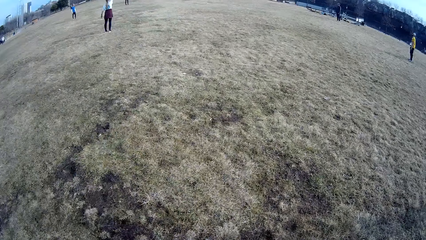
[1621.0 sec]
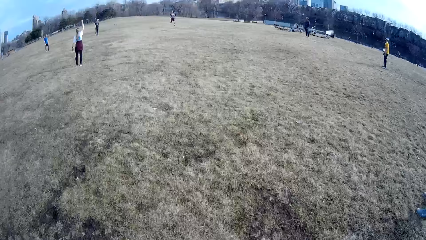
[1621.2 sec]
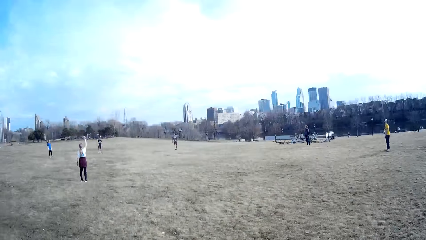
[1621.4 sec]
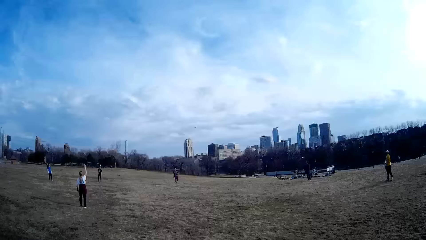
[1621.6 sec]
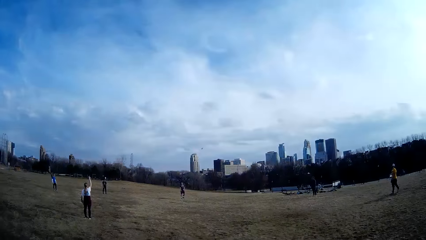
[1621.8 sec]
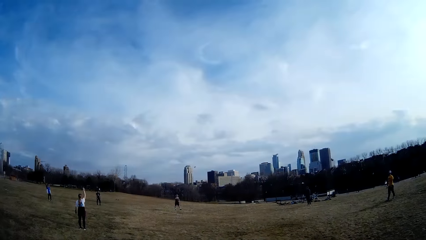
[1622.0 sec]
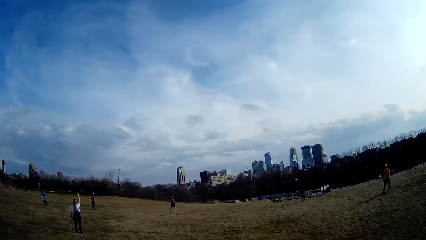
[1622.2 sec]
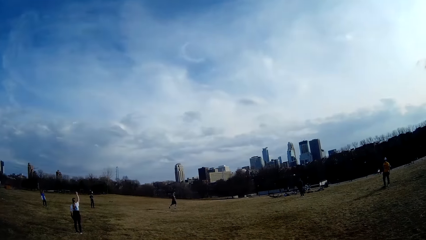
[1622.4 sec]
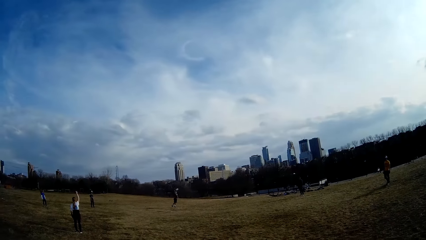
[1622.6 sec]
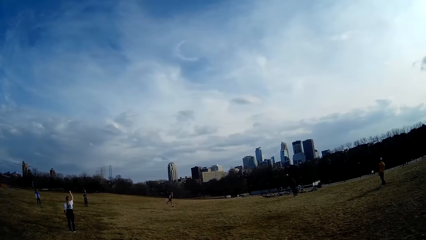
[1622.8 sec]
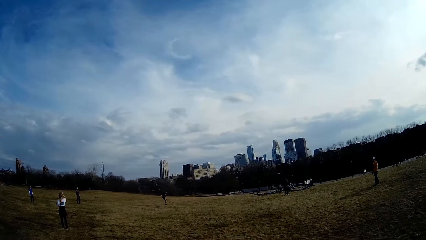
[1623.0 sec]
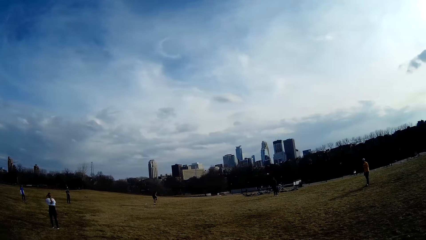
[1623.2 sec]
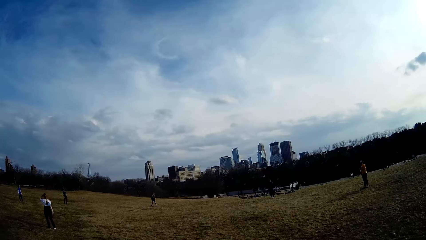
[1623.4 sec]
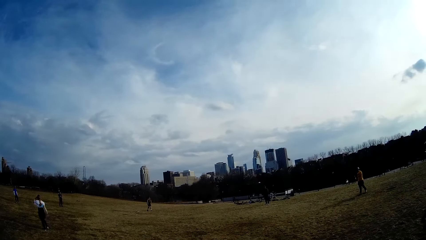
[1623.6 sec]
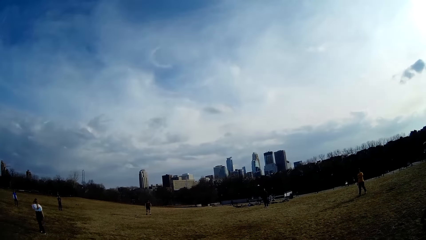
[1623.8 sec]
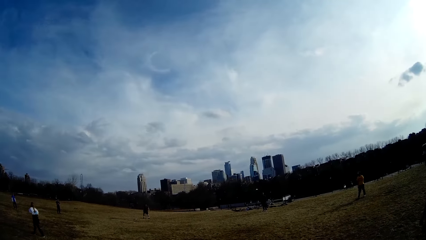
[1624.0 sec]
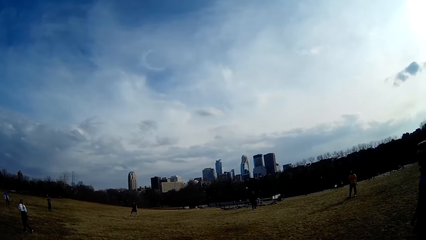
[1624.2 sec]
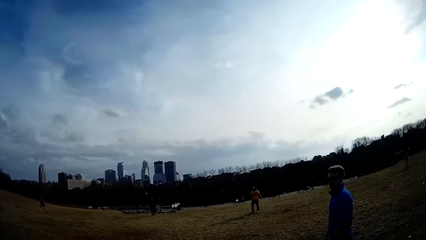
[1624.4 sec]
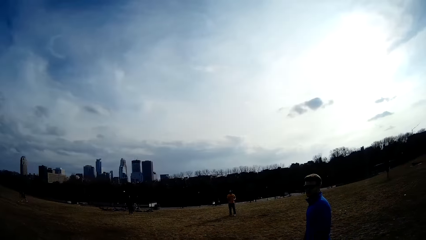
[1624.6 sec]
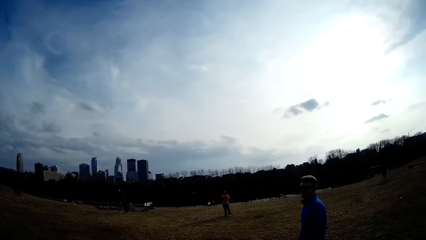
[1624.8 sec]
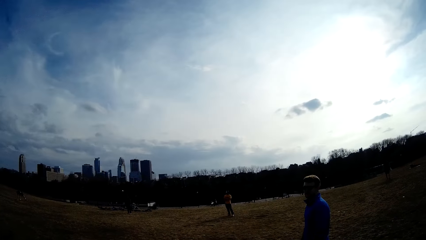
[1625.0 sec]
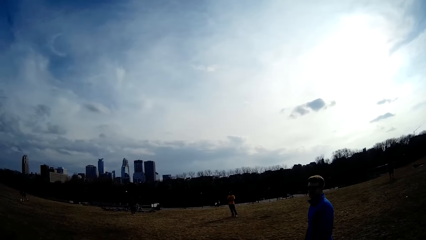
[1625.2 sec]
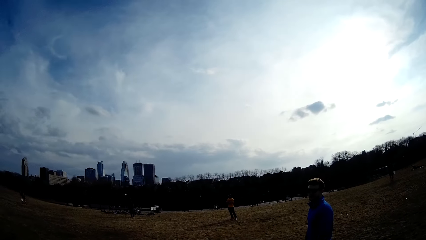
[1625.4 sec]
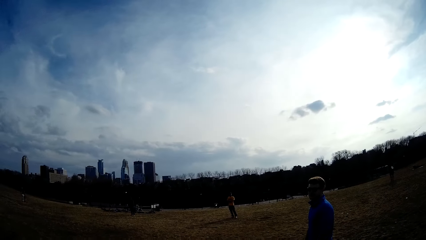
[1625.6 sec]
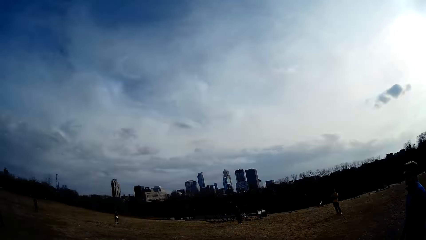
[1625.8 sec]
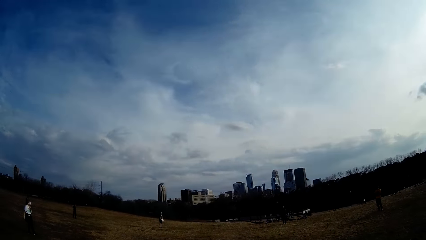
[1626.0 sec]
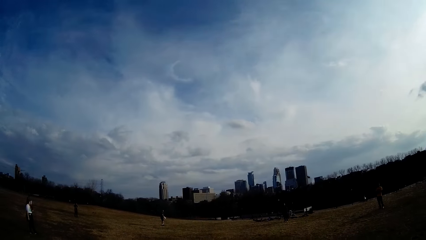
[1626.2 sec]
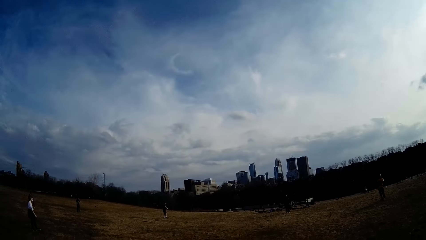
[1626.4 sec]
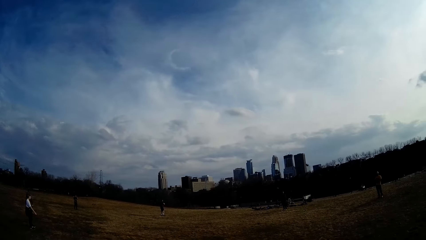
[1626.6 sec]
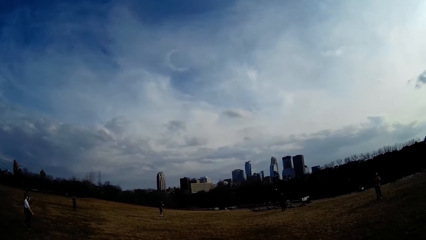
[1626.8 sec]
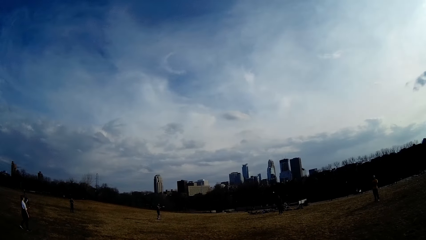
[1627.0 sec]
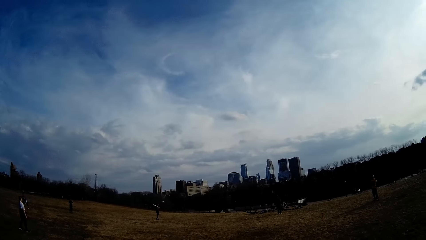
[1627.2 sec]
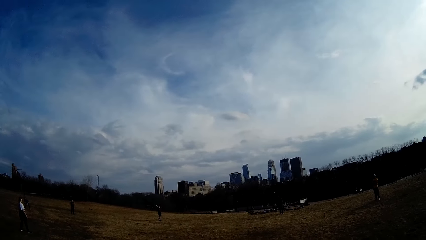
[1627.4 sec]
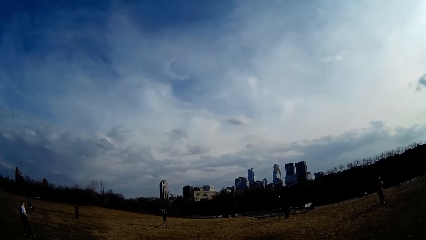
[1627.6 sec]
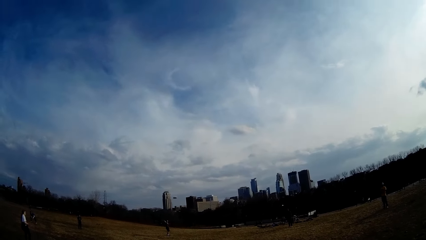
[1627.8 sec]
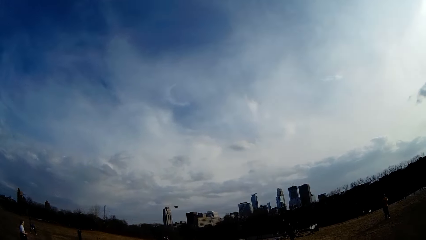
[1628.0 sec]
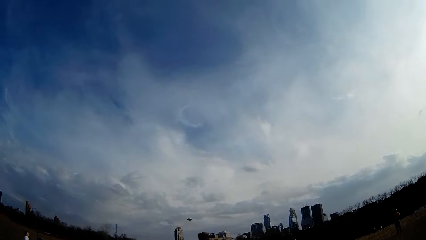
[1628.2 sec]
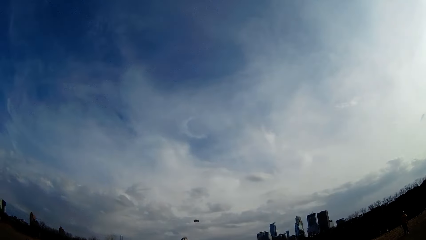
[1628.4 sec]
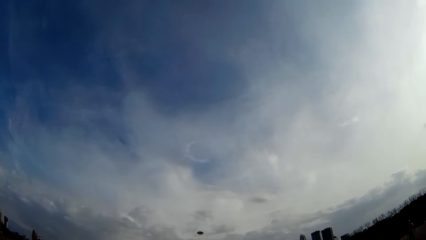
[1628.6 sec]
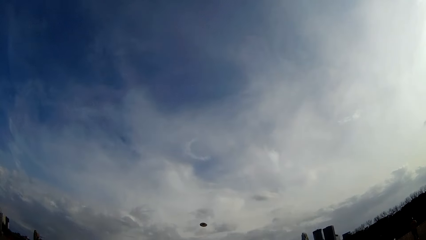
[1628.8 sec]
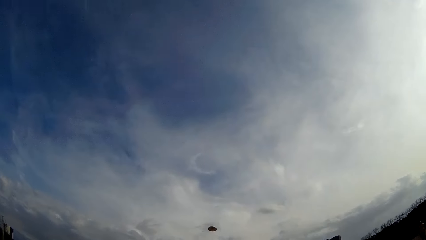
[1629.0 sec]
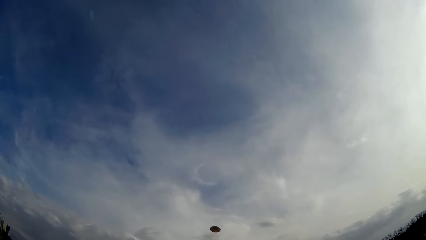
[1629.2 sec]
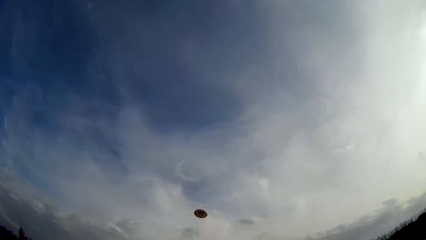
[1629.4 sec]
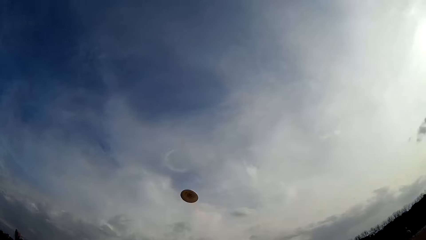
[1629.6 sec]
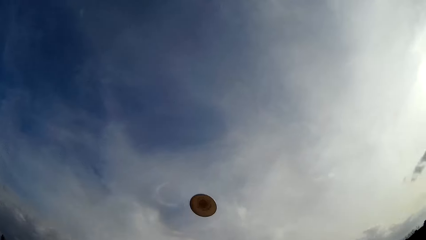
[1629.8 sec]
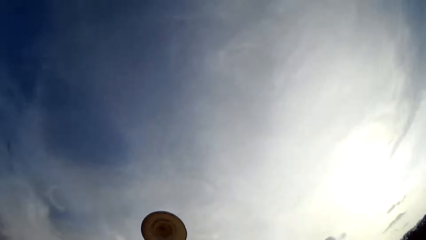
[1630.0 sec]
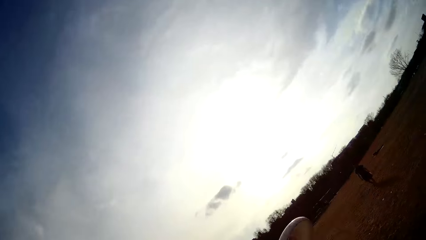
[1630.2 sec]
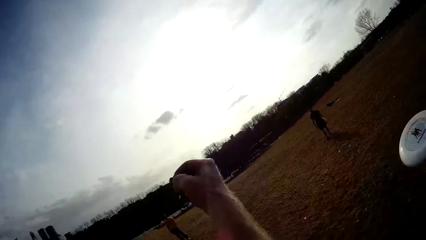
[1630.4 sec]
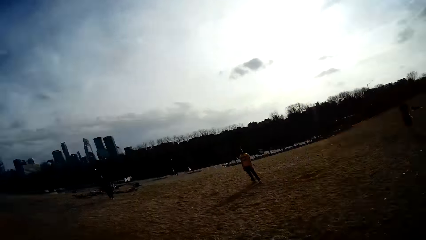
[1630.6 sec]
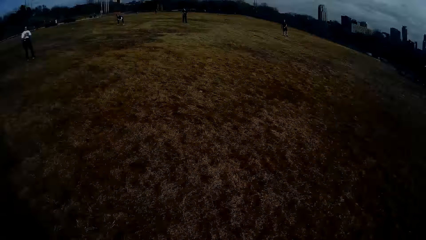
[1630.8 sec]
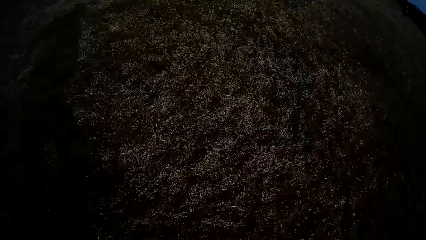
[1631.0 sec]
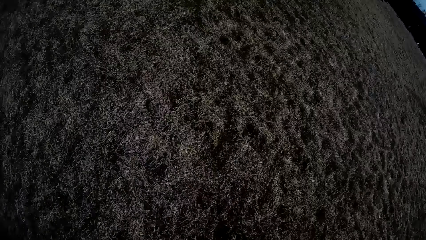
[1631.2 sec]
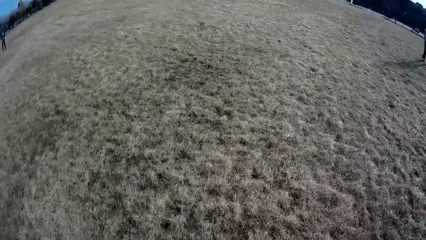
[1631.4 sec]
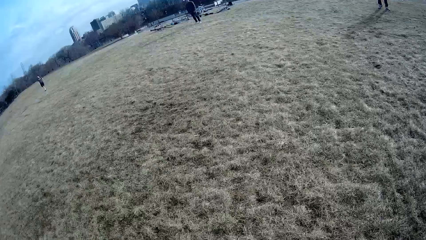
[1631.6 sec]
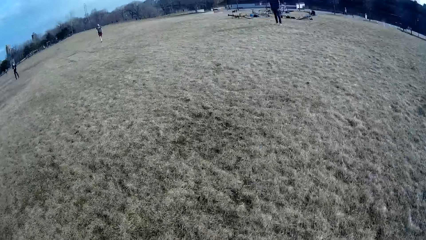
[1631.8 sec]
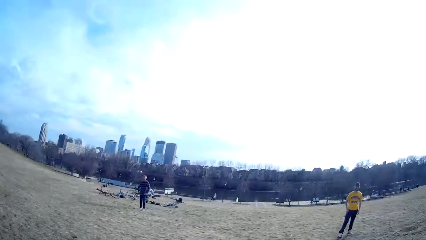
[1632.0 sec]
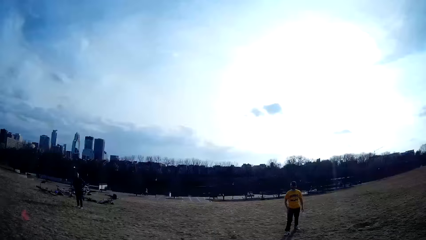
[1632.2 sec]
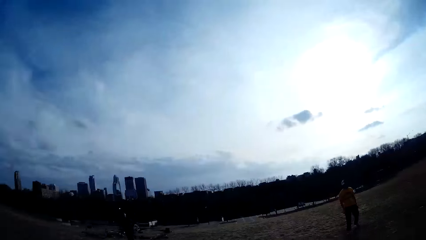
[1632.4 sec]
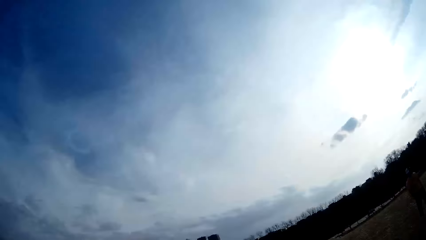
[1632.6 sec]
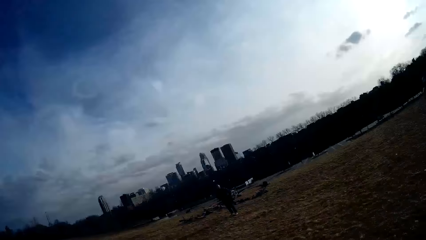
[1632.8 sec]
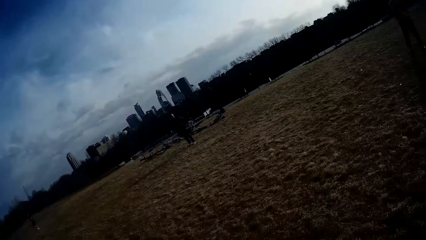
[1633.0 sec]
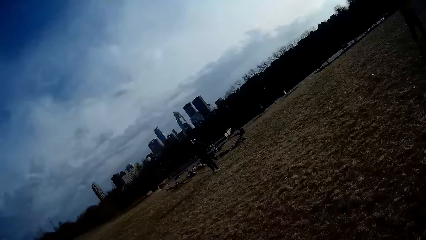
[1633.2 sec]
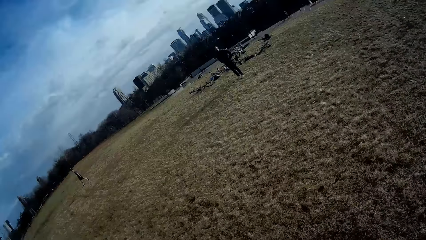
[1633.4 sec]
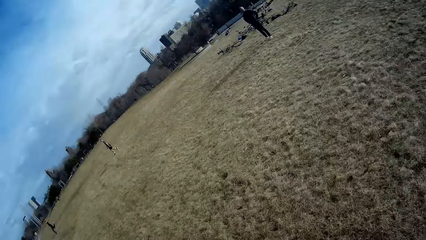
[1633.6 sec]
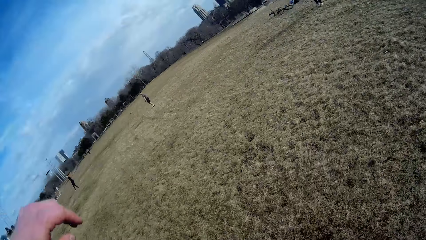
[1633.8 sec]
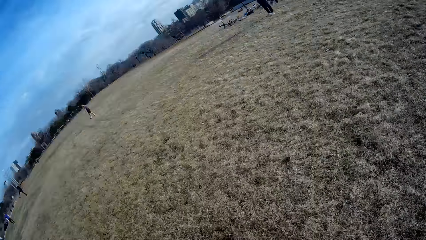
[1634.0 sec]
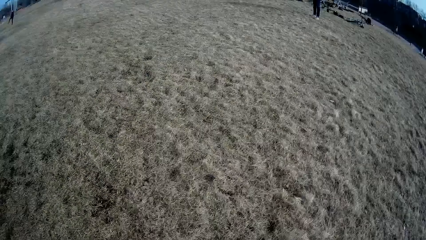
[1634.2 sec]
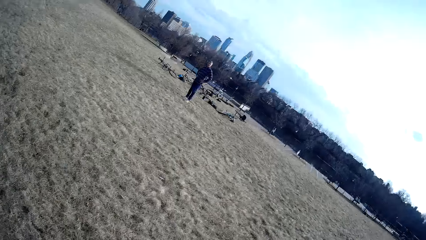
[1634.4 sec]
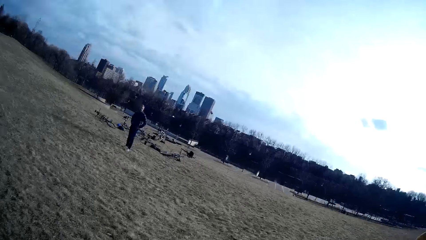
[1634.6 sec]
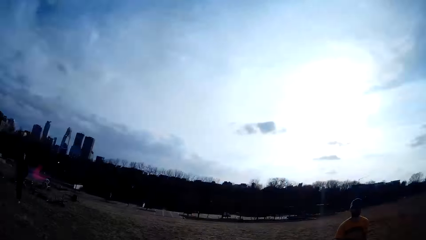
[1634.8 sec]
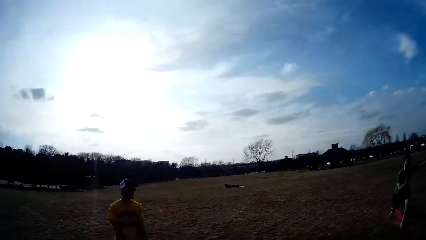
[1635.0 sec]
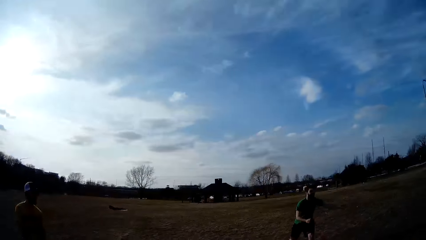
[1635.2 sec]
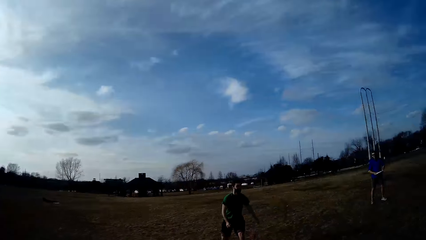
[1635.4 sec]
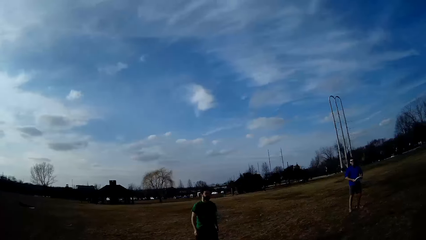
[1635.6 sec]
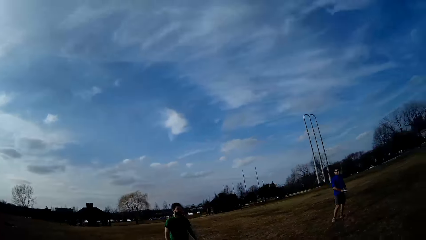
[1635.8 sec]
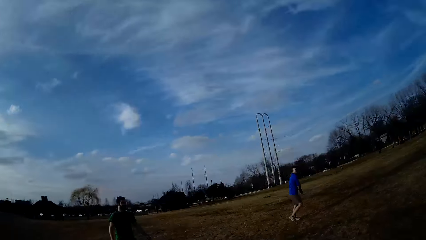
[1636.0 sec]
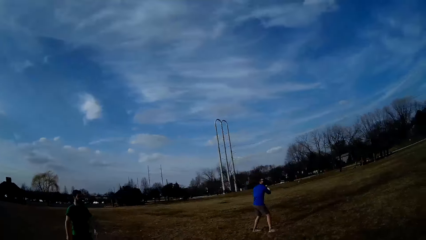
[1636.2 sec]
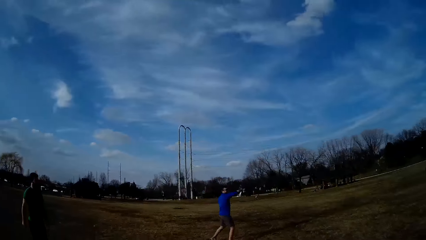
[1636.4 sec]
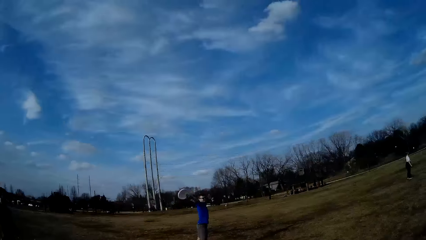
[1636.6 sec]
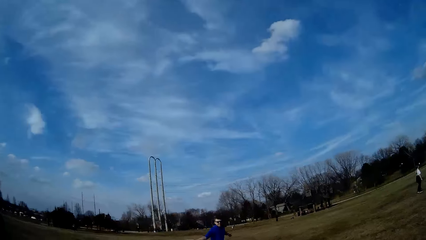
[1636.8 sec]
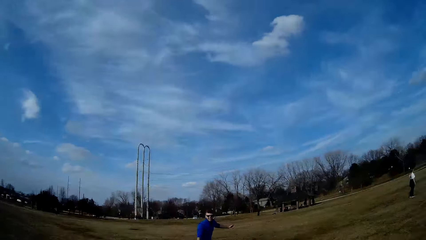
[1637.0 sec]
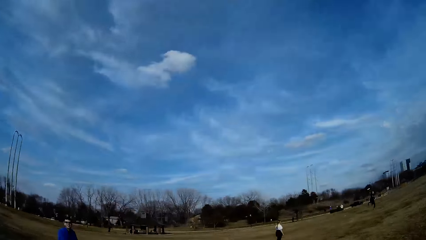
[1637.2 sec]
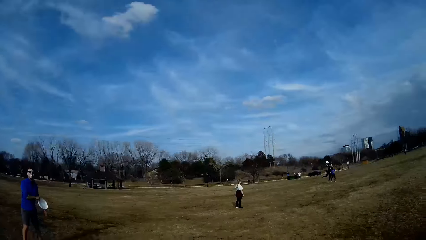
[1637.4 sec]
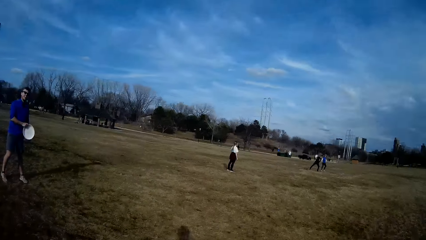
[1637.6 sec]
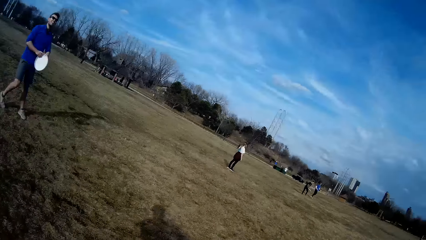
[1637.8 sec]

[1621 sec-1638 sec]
A man picks up the flying disc from the ground with his hand. The man throws the flying disc.
